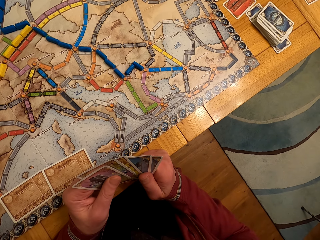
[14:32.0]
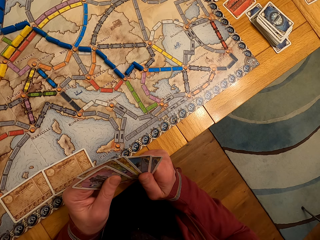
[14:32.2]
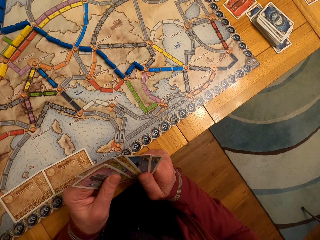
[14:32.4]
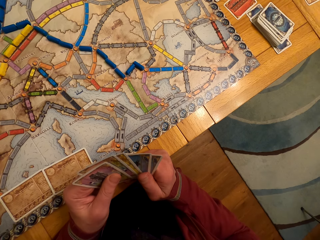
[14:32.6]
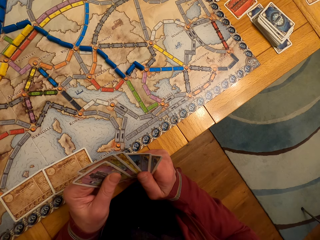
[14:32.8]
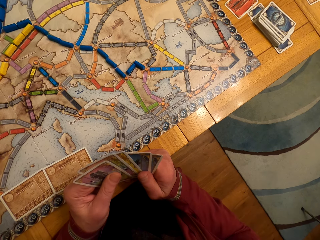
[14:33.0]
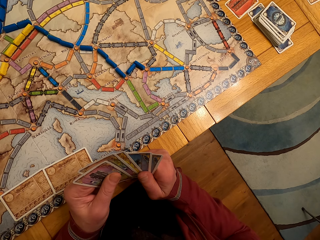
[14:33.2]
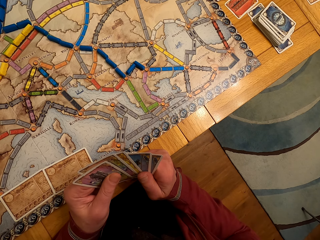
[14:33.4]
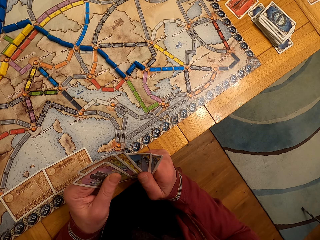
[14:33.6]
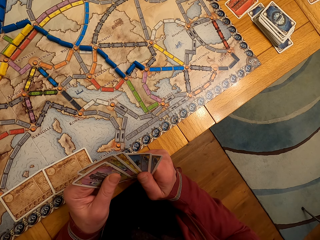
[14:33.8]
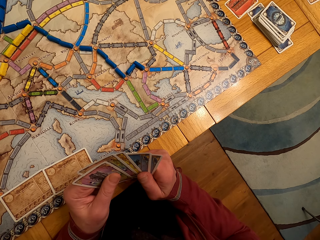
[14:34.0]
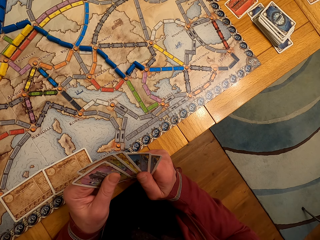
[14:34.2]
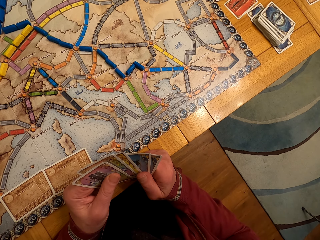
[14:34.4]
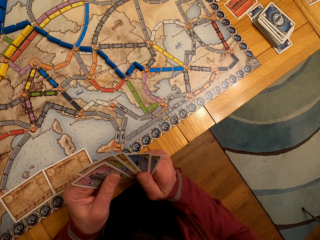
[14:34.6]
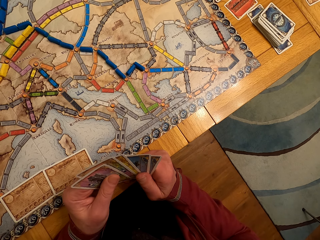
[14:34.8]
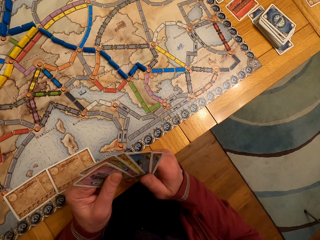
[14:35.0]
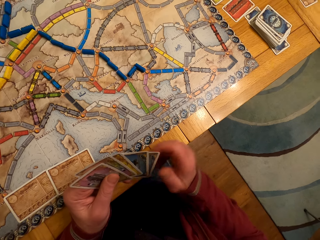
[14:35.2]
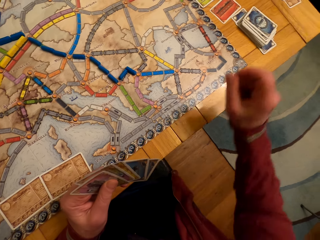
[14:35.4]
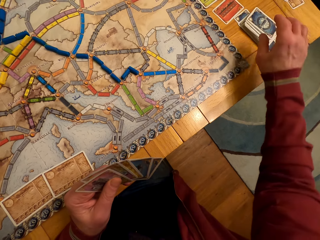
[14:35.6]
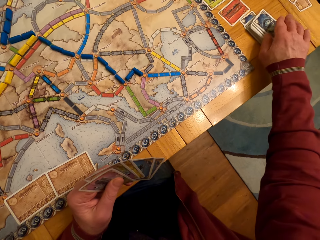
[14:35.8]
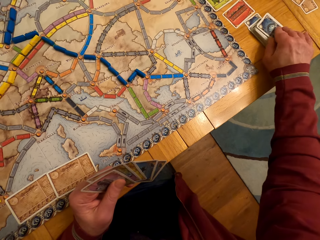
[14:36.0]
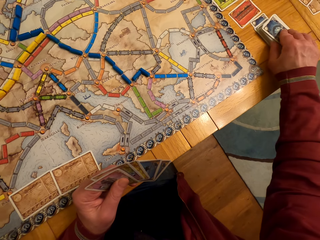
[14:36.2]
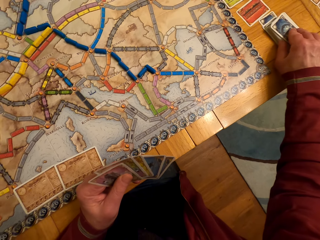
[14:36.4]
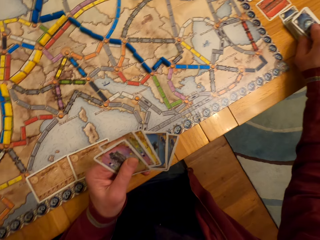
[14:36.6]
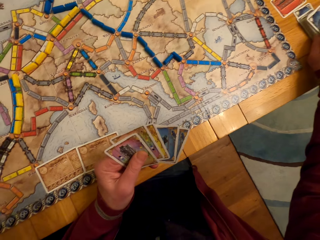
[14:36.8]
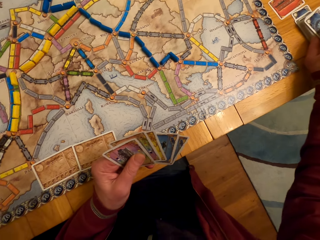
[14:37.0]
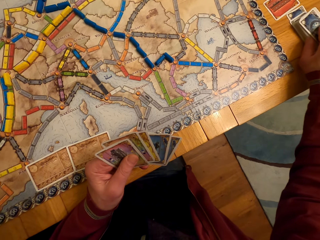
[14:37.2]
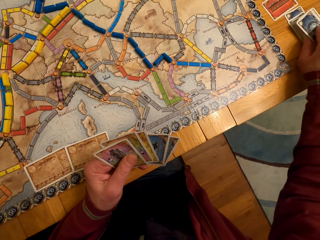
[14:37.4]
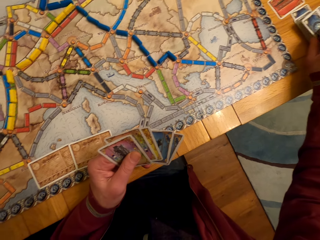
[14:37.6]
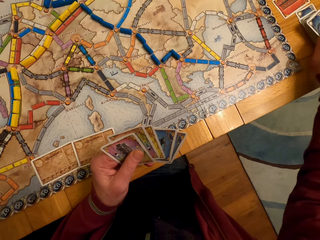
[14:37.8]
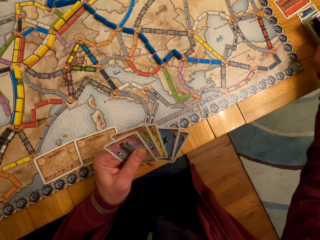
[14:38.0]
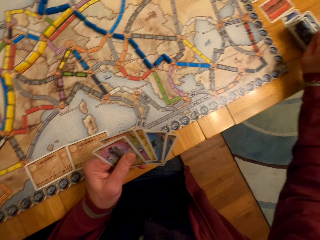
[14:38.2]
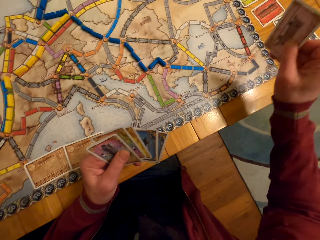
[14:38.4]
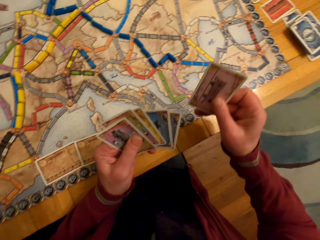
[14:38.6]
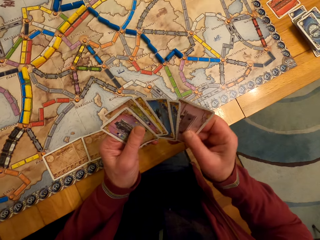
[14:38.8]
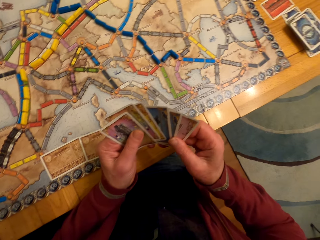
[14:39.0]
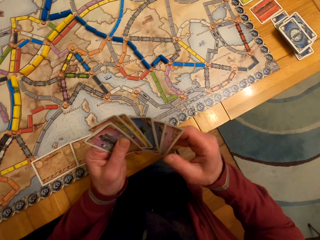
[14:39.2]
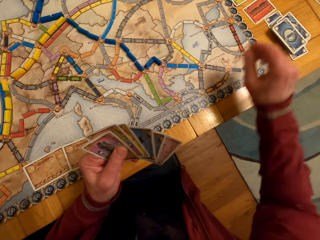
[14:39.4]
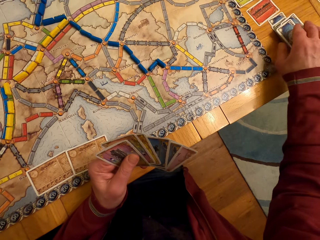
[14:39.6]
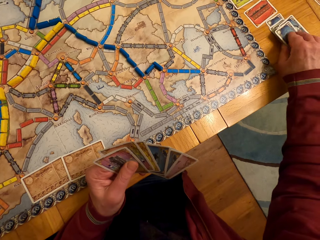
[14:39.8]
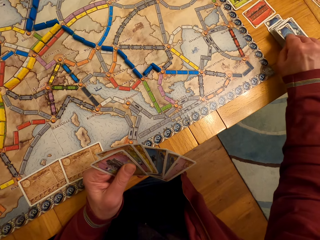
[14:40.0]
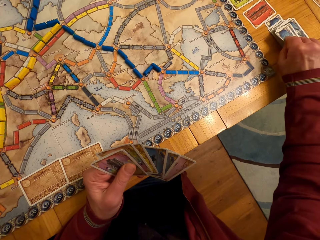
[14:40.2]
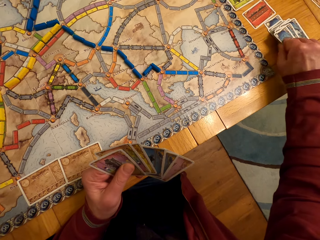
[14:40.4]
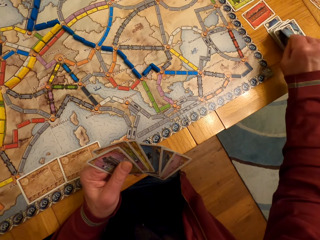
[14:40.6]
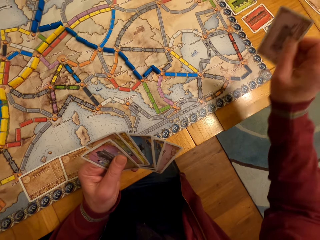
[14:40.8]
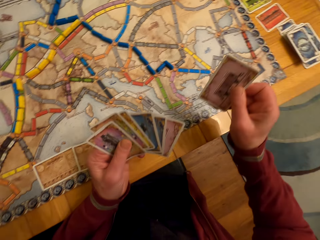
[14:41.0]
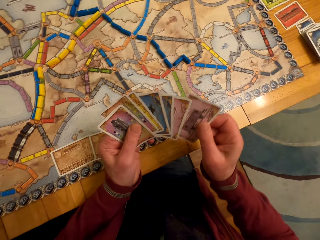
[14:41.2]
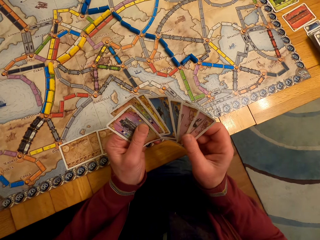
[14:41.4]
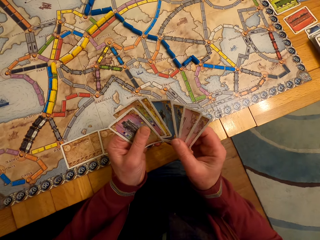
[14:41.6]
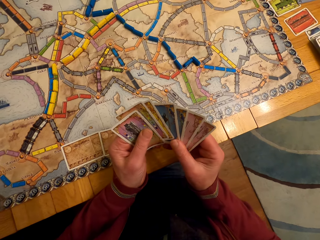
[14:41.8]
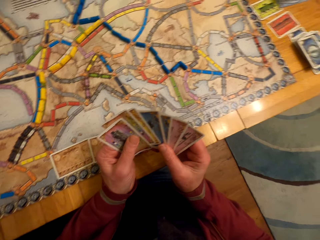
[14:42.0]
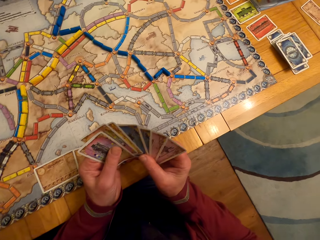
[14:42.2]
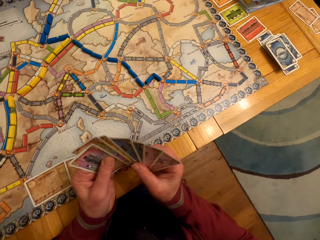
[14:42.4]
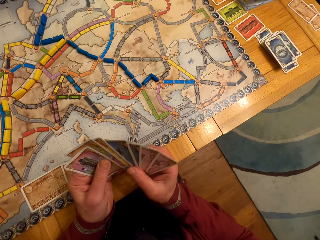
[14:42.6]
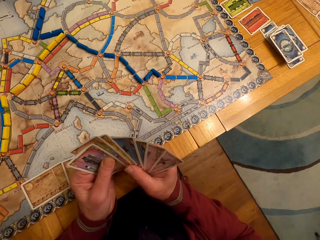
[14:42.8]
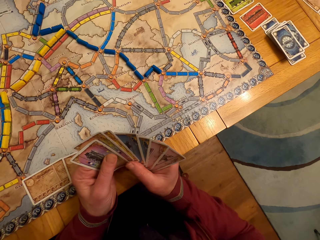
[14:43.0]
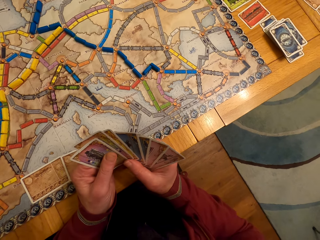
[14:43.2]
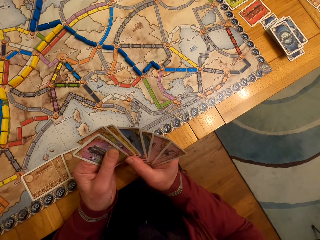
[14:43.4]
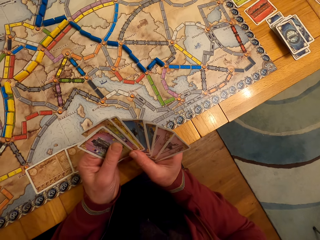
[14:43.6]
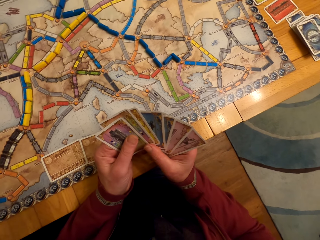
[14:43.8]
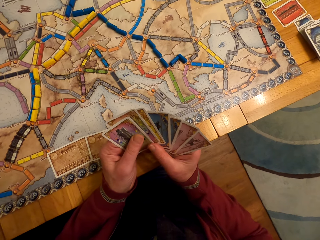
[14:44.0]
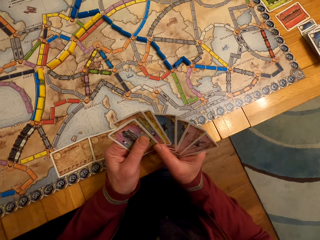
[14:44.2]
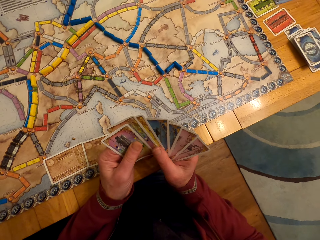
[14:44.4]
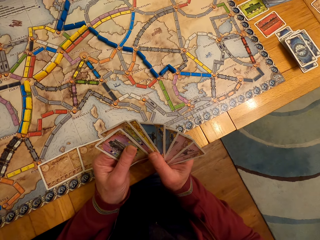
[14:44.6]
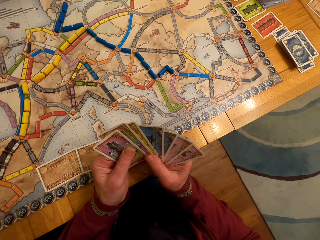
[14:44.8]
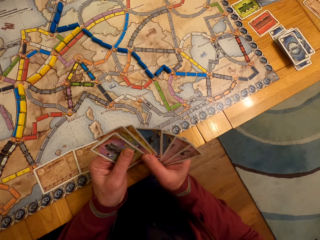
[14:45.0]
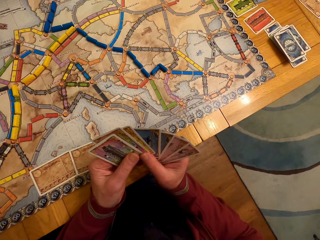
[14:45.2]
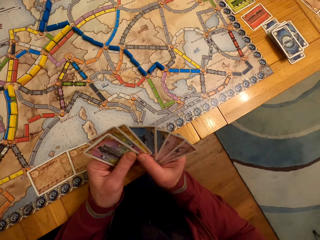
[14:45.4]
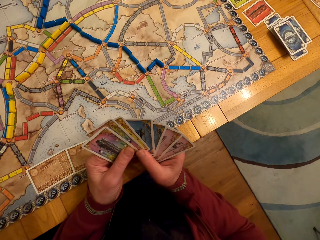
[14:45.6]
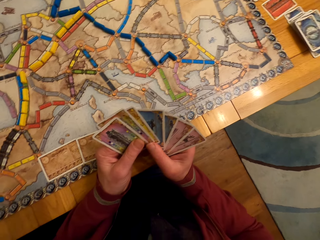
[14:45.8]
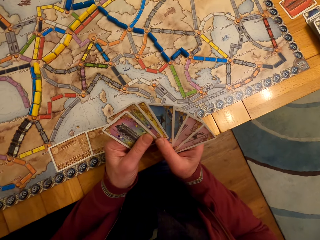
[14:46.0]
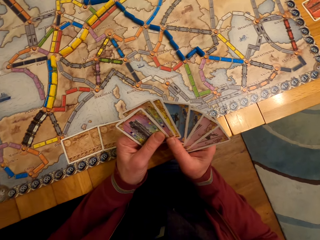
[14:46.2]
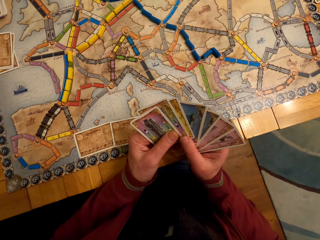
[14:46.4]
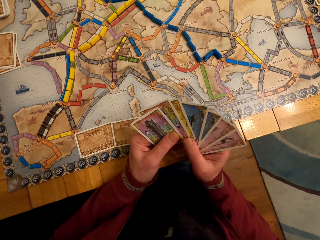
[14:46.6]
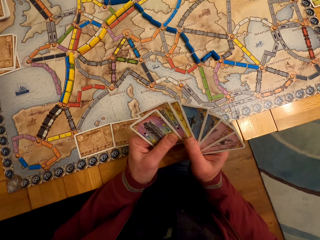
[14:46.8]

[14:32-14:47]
A man picks the card. The camera wearer picks the board game card from the table. The man passes the card to the left hand. He picks the card. The camera wearer picks the board game card from the table. The man passes the card to the left hand. The camera wearer stares at the board game cards on his hands. The man looks at the cards.

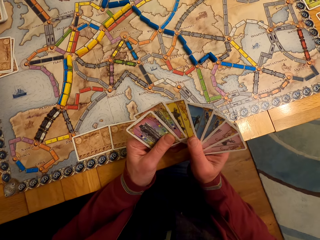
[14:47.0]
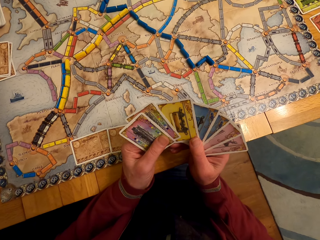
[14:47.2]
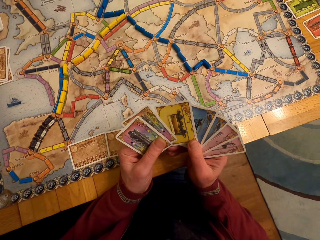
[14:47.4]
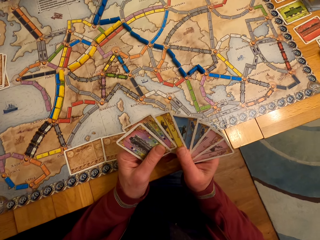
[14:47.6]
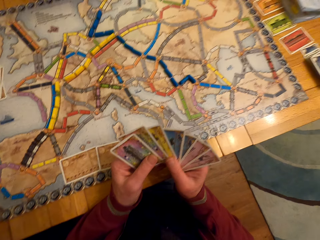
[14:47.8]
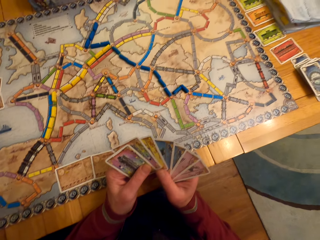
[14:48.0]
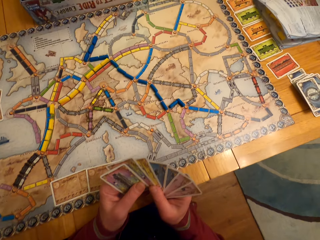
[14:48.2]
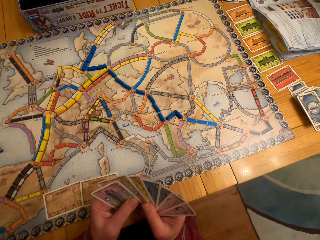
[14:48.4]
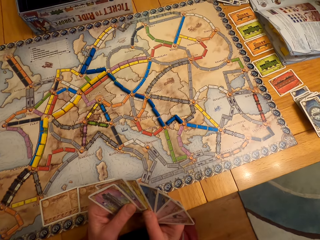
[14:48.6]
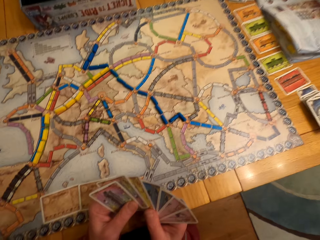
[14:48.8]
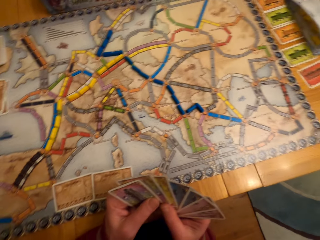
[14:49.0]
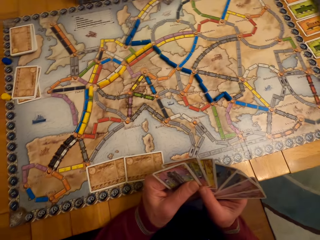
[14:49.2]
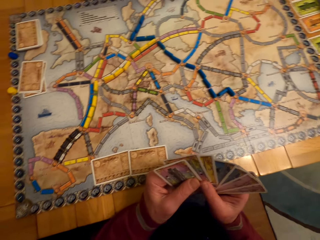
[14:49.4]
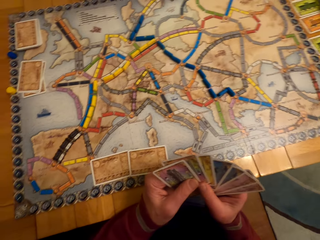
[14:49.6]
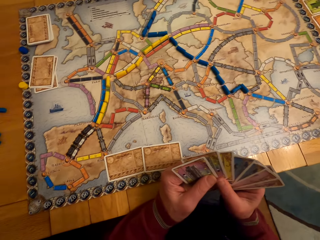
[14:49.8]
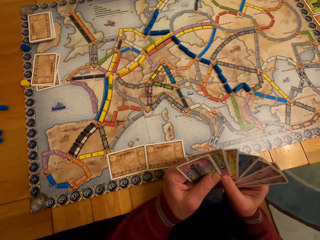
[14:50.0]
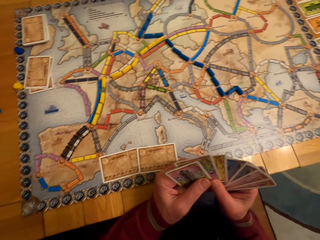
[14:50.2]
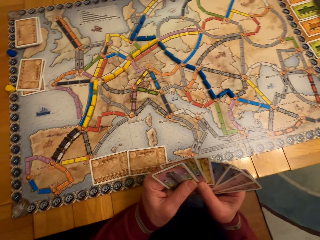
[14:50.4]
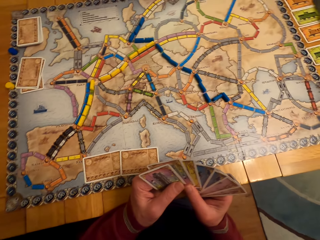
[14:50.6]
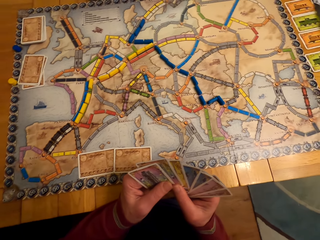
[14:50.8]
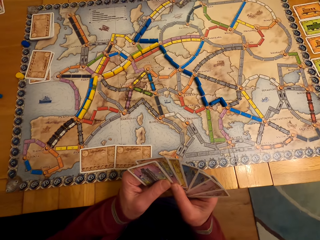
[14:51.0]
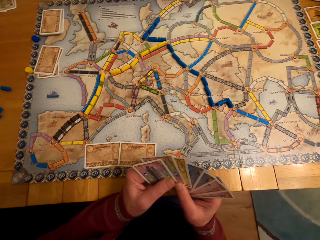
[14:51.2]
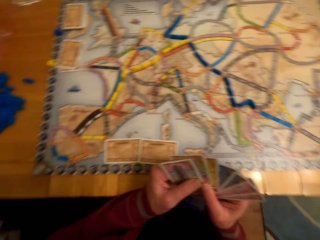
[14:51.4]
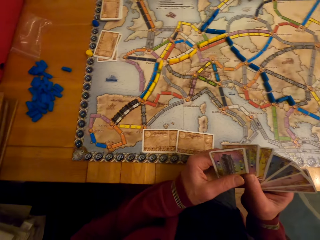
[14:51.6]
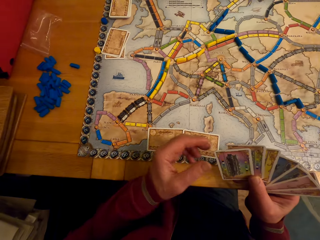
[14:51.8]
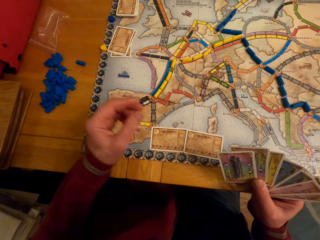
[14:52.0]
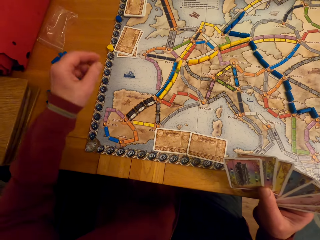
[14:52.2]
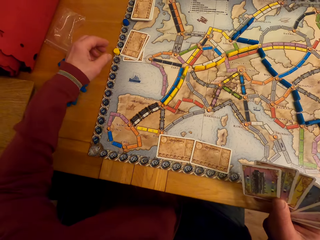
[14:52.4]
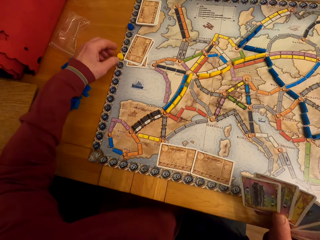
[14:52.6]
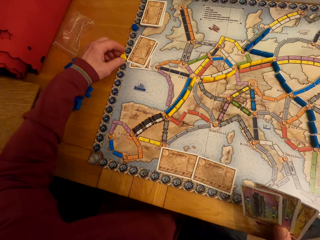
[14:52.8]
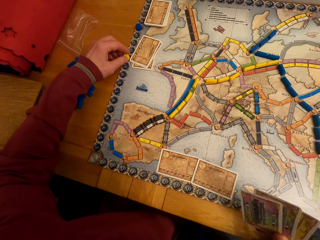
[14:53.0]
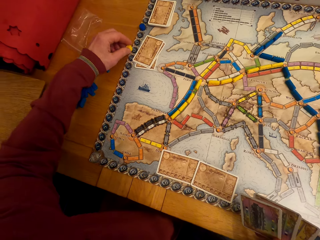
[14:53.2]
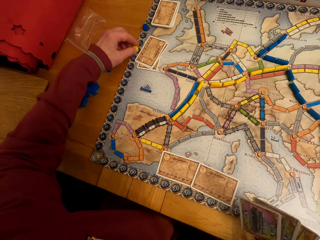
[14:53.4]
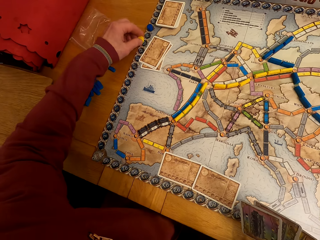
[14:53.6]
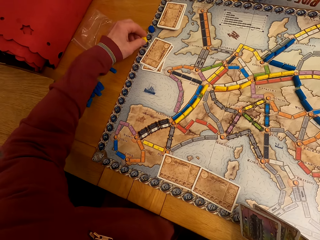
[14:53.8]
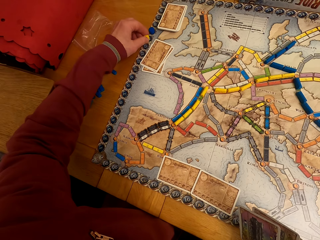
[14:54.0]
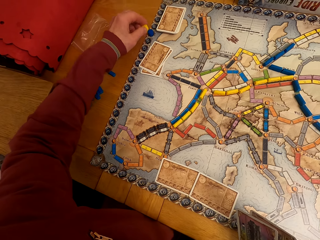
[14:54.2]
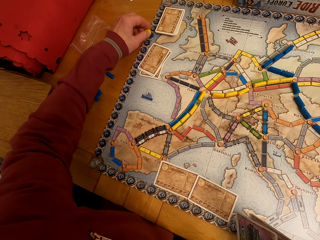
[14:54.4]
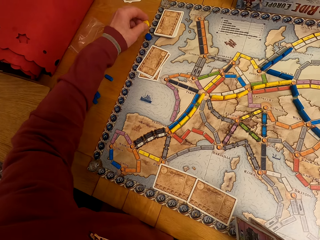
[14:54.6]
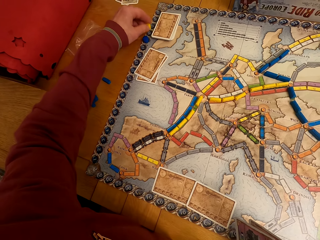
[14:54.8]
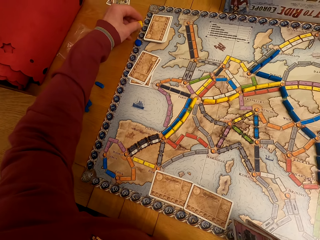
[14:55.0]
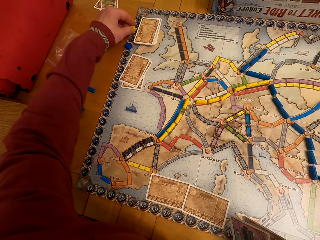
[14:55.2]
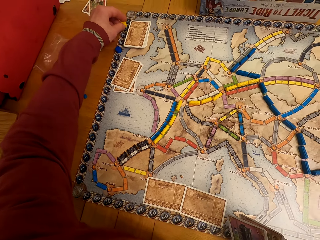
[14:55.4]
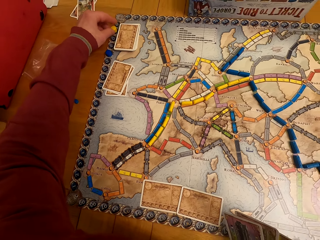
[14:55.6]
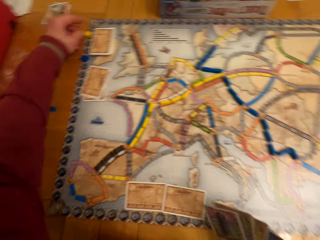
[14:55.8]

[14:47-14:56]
A man moves the model piece. The camera wearer moves the board game chips on the table.
